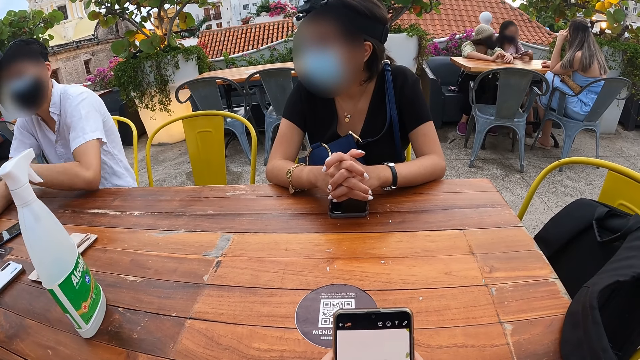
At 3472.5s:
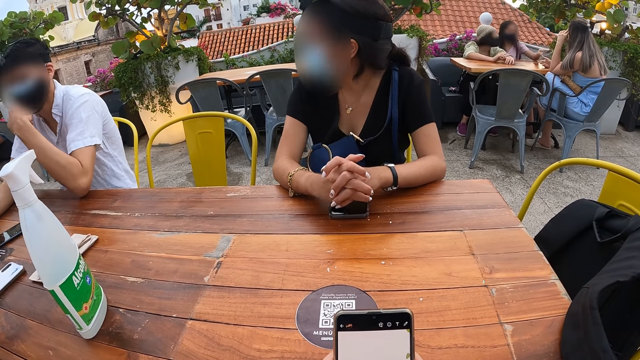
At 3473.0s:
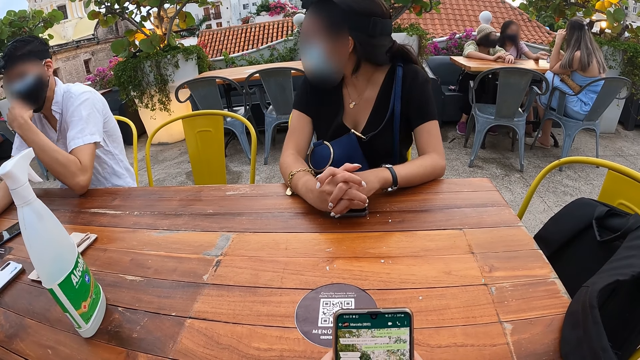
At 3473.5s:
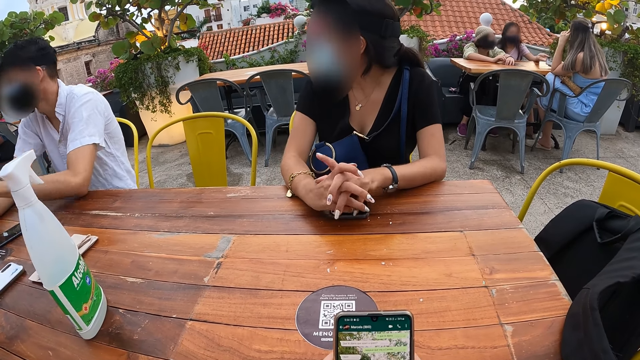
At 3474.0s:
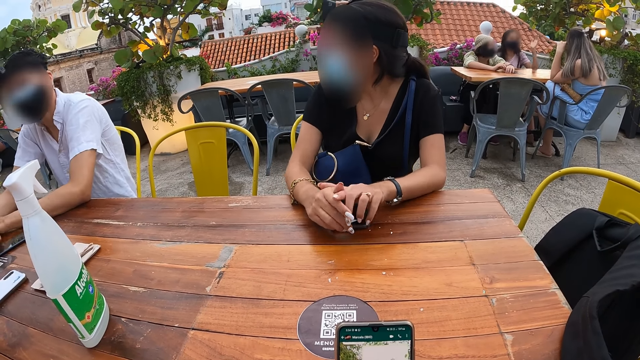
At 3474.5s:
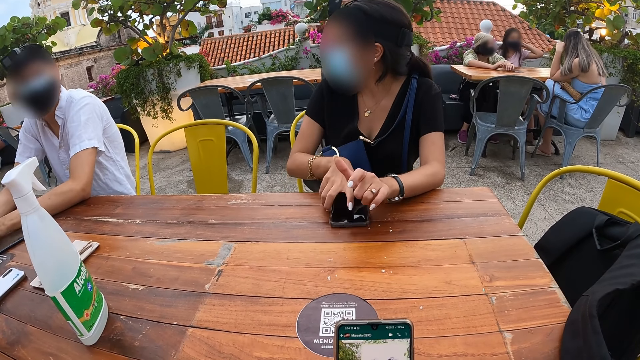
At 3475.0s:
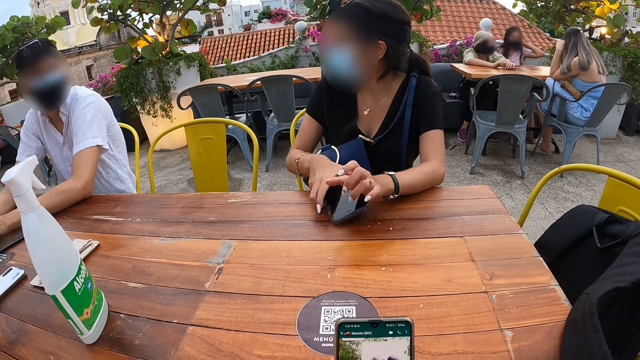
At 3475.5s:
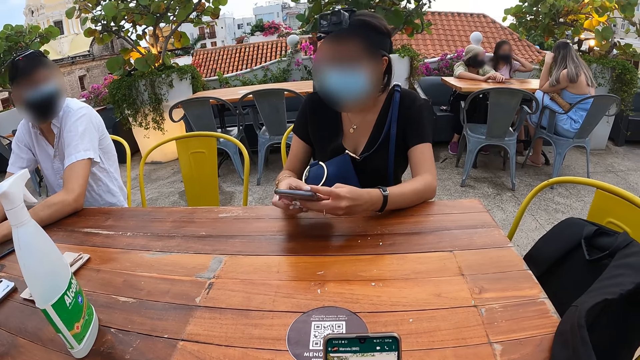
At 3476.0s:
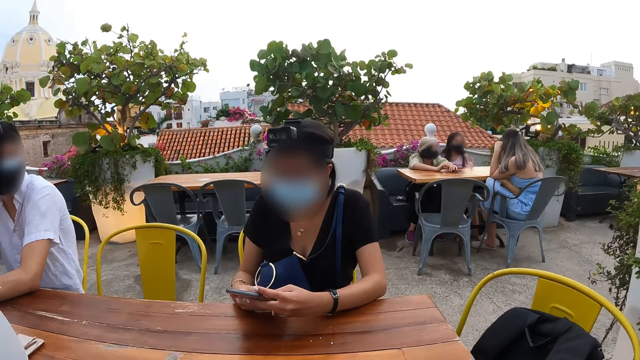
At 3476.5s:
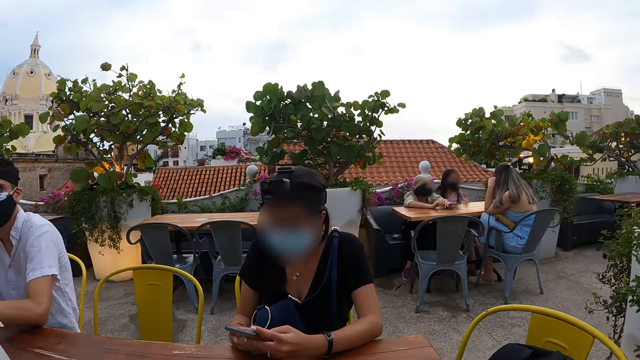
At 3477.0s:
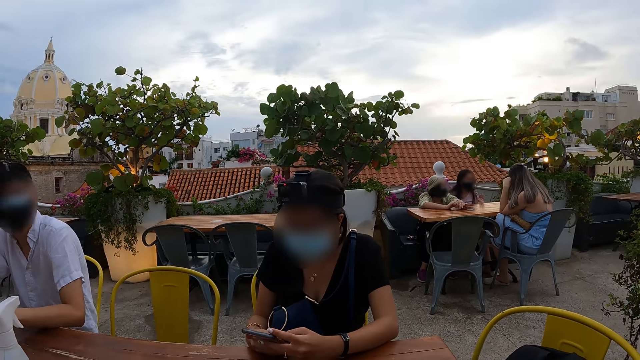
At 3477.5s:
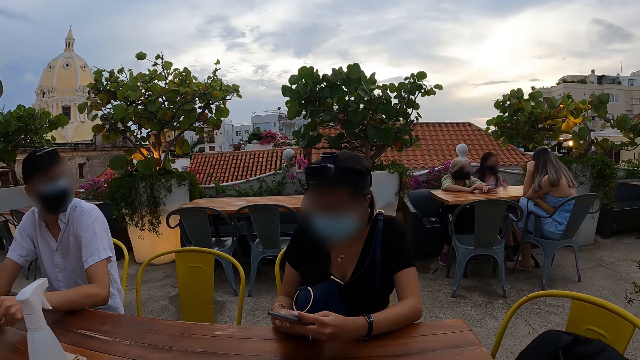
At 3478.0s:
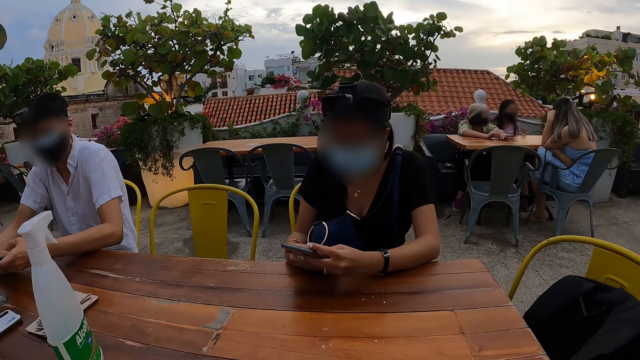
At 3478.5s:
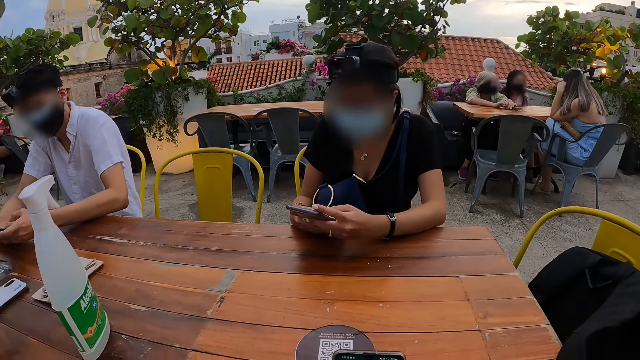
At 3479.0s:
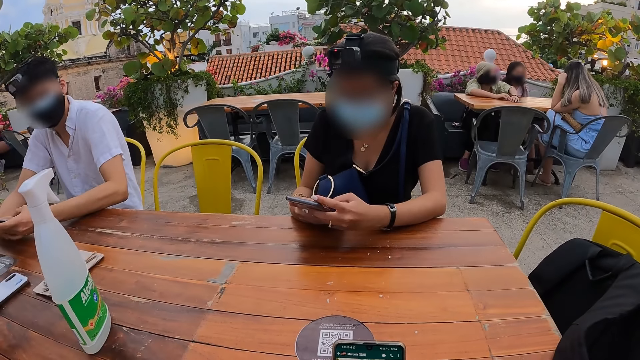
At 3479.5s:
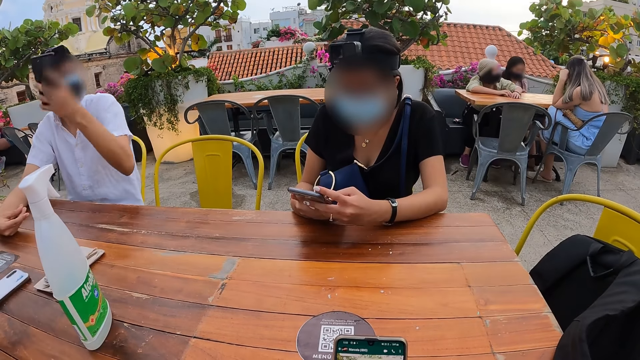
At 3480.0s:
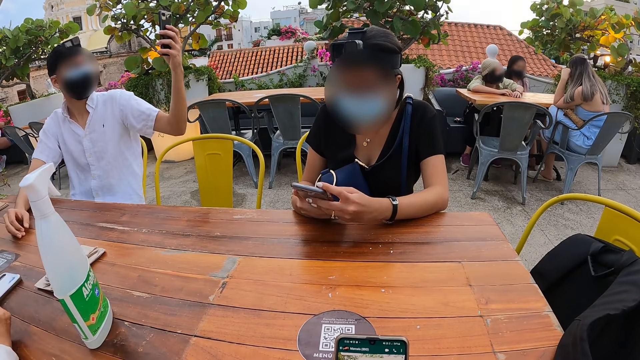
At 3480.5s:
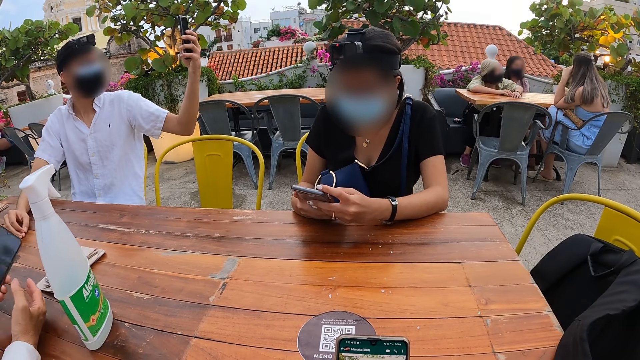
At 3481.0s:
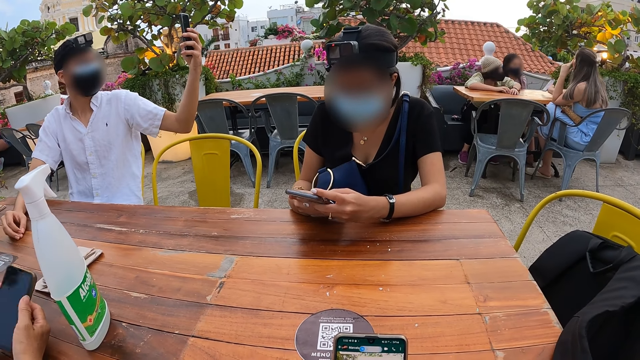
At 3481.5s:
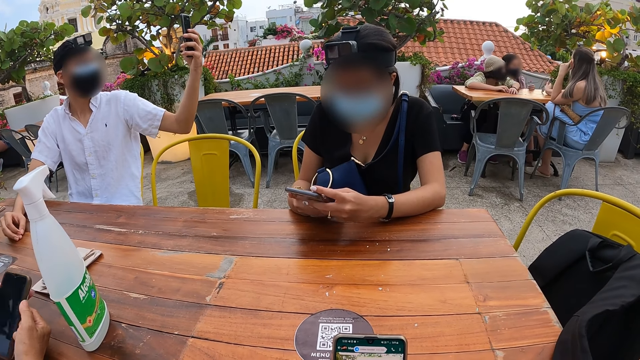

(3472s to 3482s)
The man adjusts the nose mask on his face with his left hand. A woman picks up a phone from the table with her right hand and operates the phone with both hands. The man picks up the phone, operates the phone with both hands and raises the phone in his left hand up. Another woman picks up the phone on the table with her left hand.

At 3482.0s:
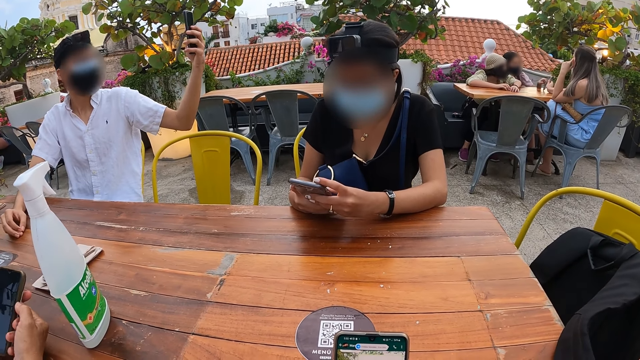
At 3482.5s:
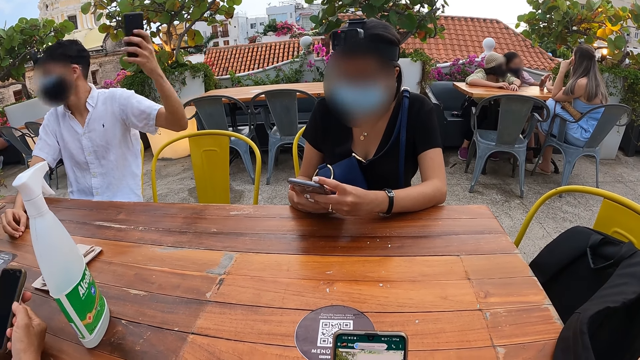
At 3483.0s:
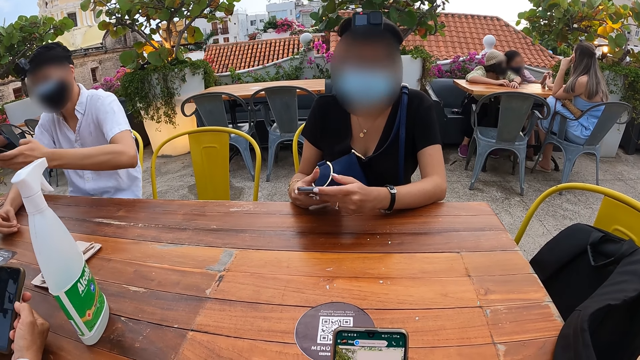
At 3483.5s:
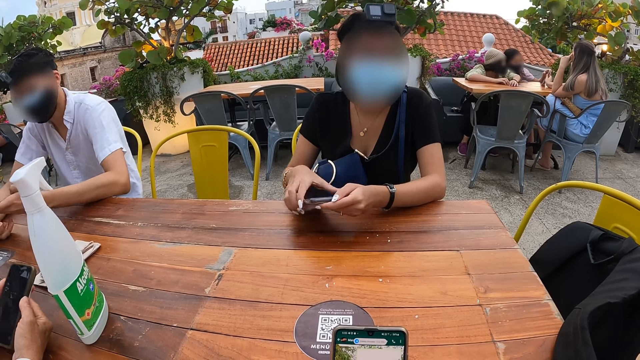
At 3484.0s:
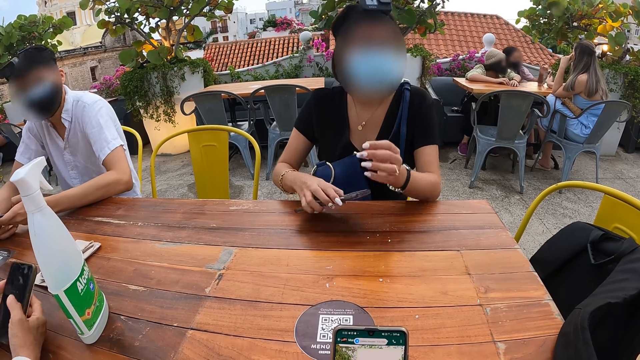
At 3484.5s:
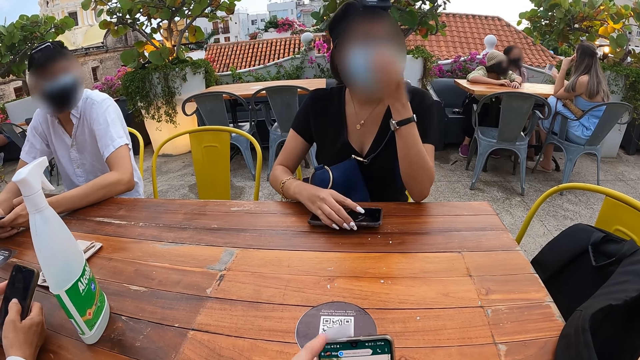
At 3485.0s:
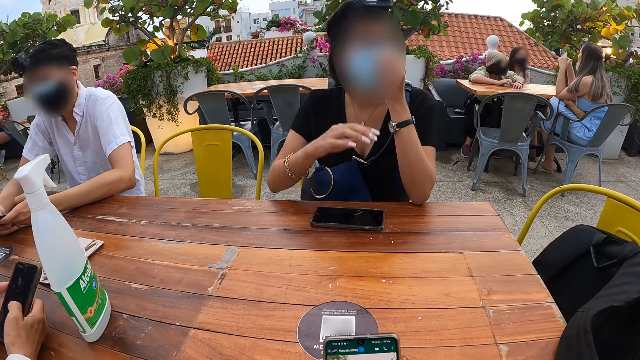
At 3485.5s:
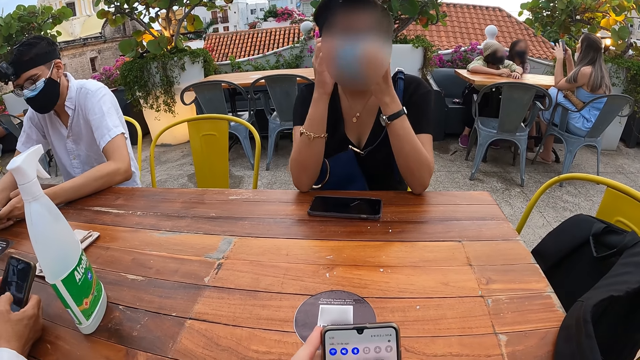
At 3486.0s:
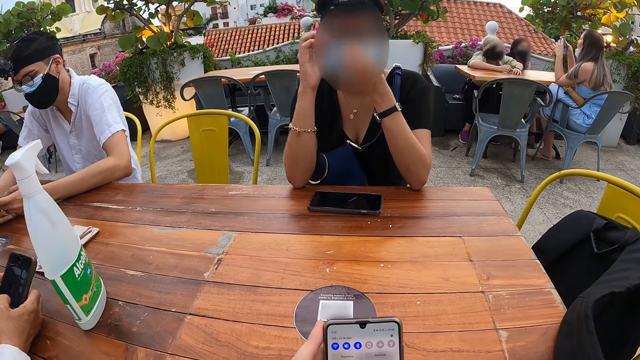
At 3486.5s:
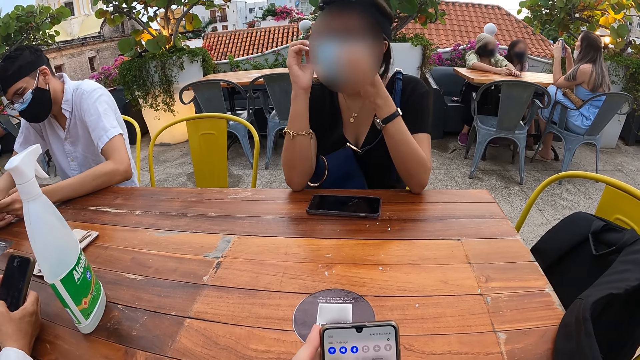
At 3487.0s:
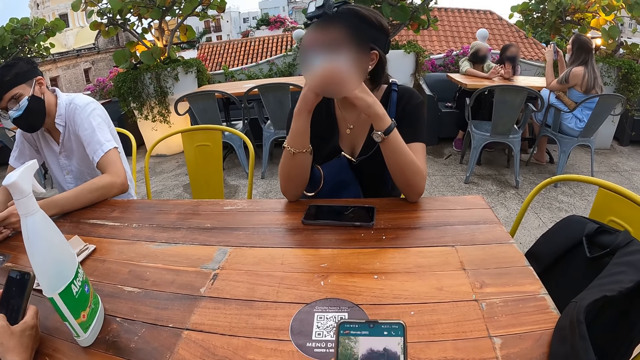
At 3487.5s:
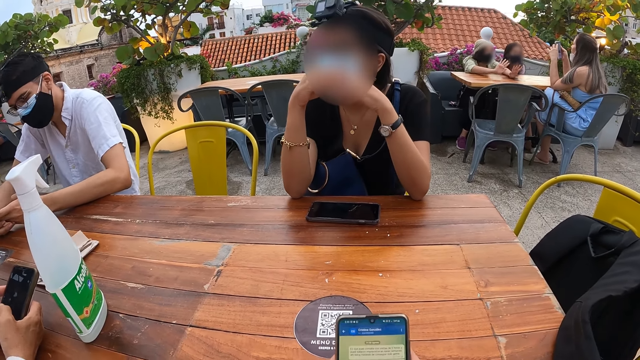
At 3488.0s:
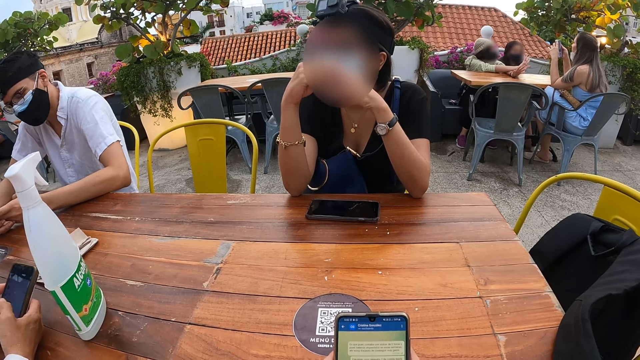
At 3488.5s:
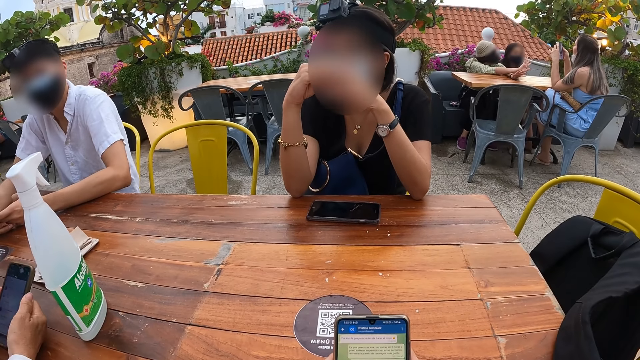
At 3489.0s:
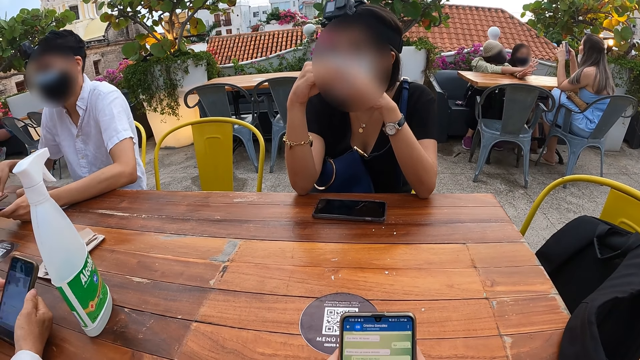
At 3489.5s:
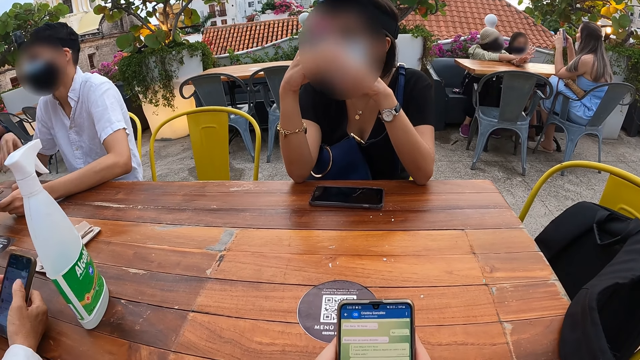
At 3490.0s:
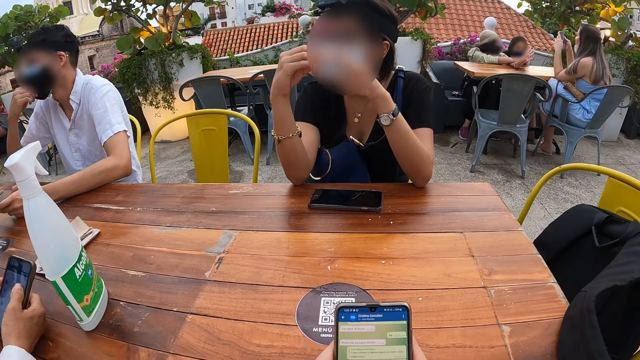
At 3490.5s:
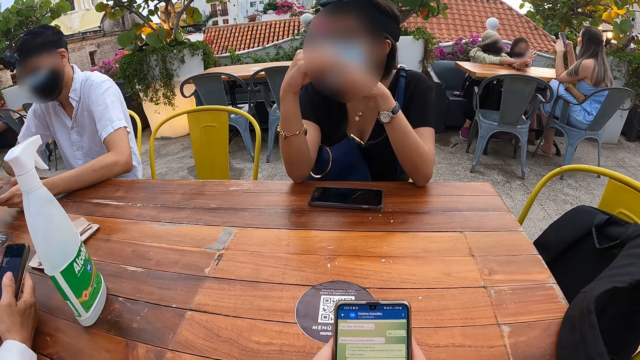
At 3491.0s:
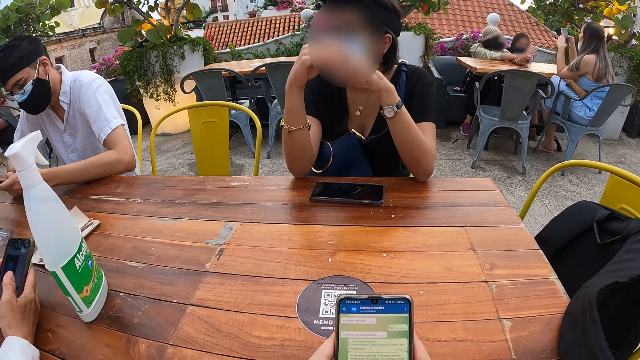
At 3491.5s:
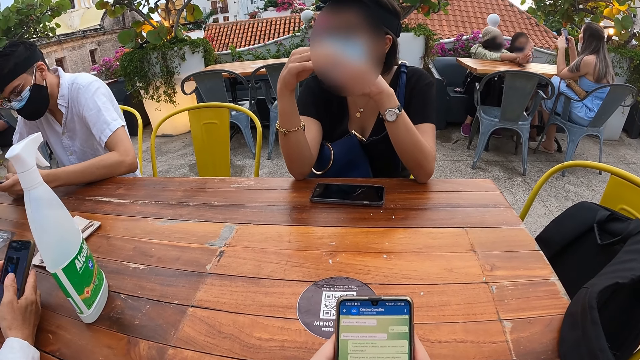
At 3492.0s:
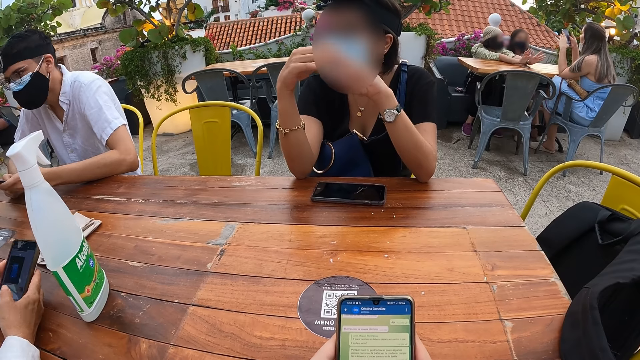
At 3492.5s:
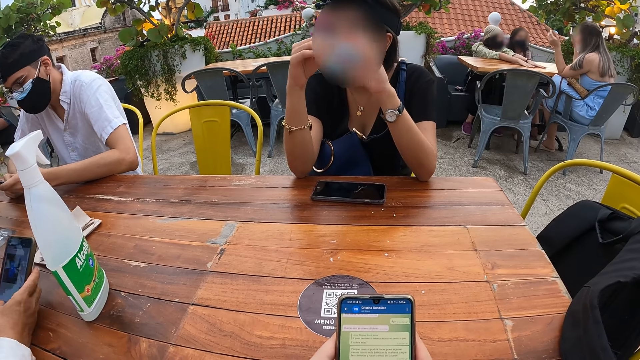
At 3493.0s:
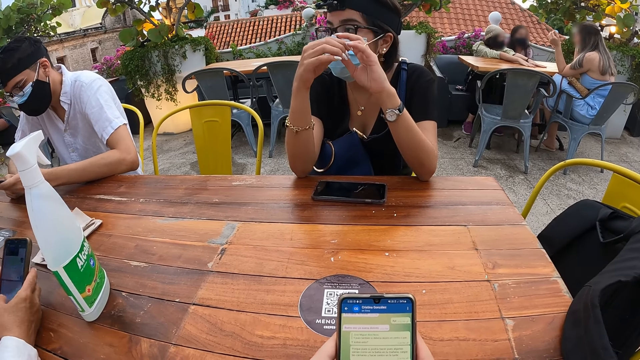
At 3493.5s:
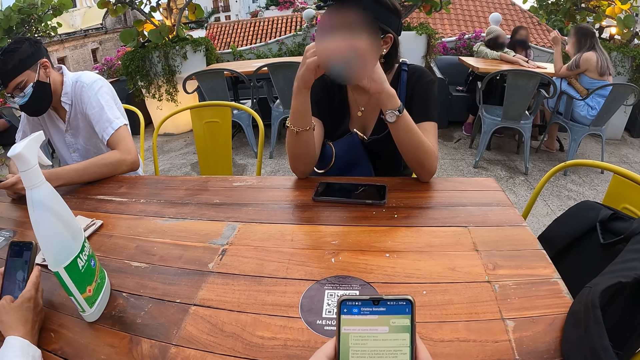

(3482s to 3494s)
The man takes a photo. A woman drops the phone in her right hand on the table. Another woman operates the phone with her right hand. The man operates the phone in his hand with both hands. A third woman adjusts the nose mask on her face with her left hand. The man touches his face with his right hand.
